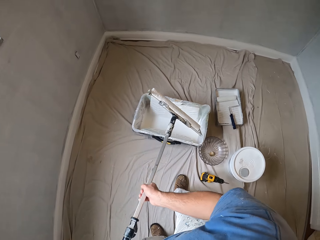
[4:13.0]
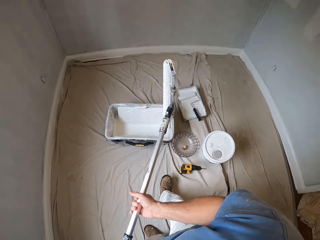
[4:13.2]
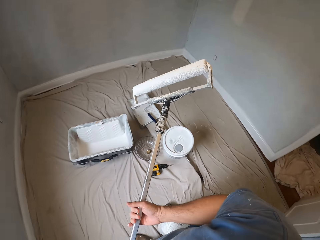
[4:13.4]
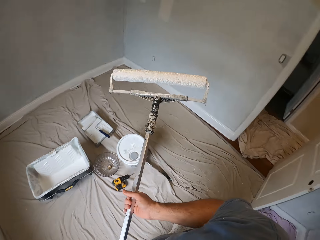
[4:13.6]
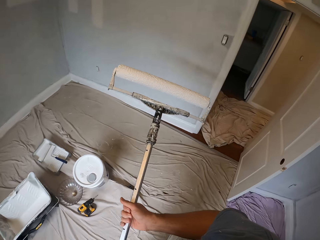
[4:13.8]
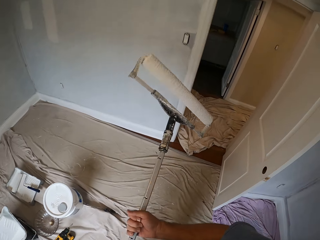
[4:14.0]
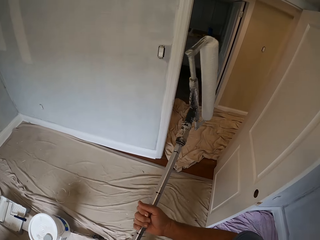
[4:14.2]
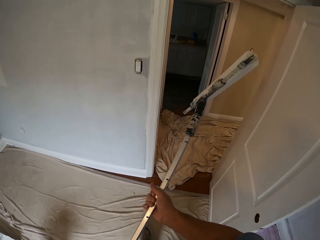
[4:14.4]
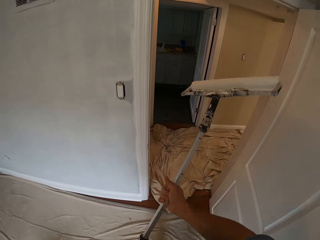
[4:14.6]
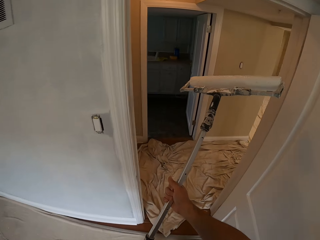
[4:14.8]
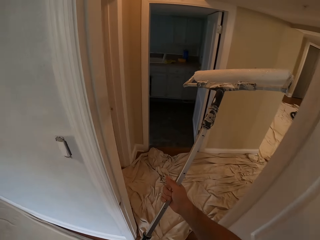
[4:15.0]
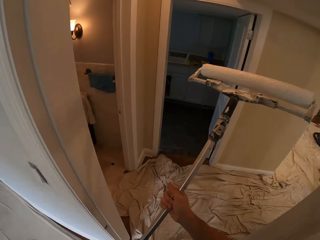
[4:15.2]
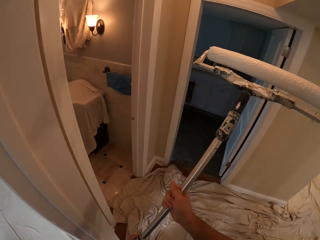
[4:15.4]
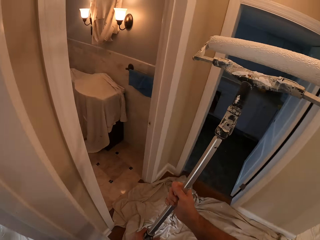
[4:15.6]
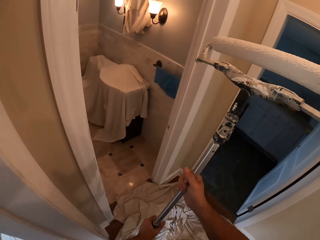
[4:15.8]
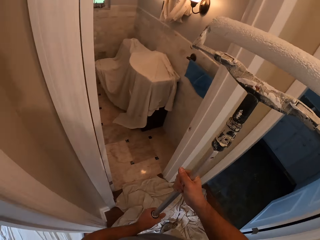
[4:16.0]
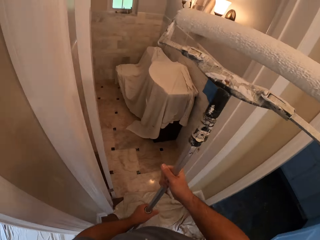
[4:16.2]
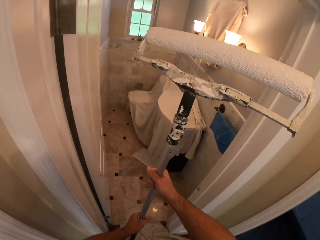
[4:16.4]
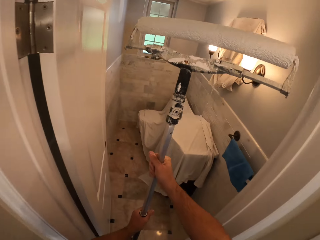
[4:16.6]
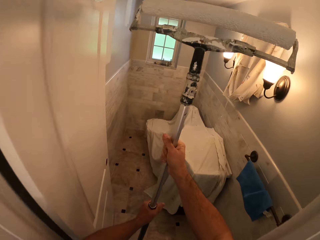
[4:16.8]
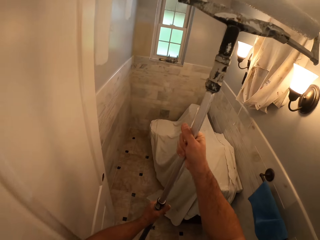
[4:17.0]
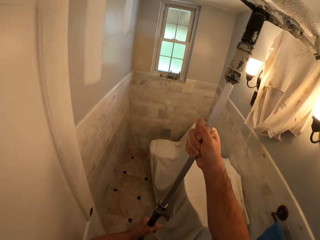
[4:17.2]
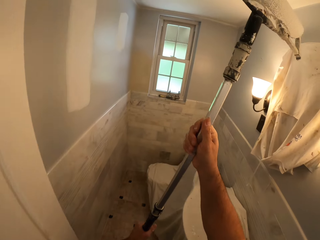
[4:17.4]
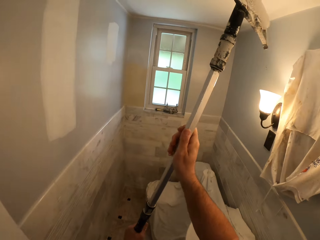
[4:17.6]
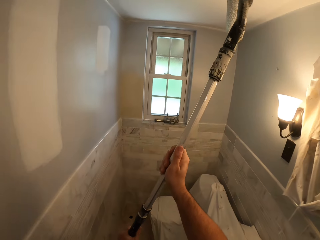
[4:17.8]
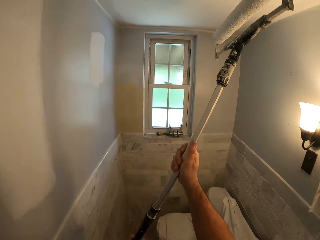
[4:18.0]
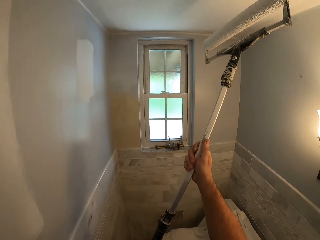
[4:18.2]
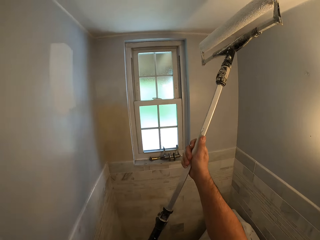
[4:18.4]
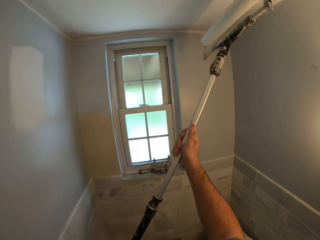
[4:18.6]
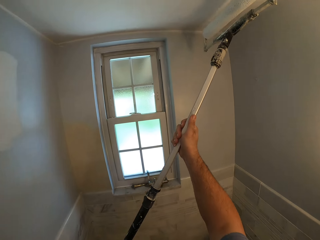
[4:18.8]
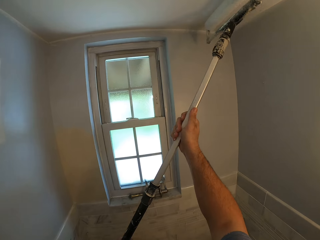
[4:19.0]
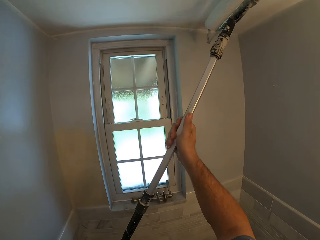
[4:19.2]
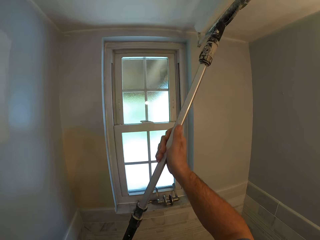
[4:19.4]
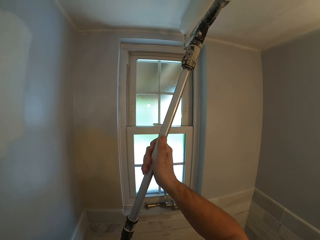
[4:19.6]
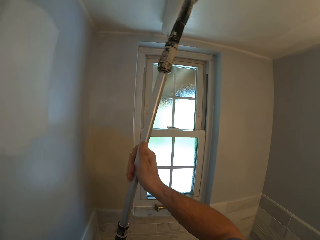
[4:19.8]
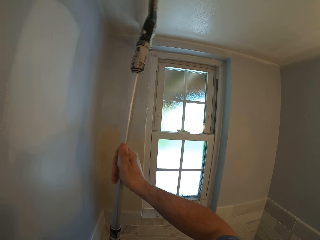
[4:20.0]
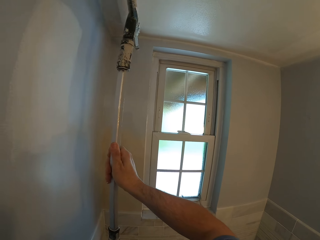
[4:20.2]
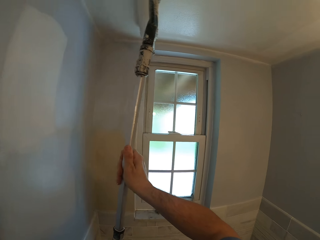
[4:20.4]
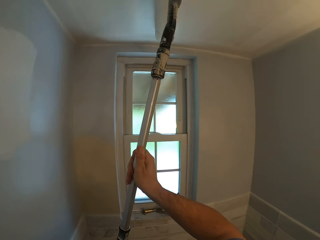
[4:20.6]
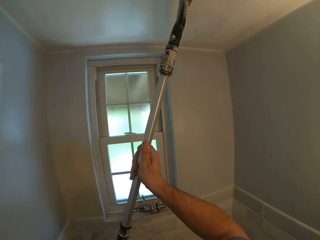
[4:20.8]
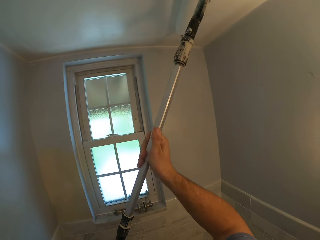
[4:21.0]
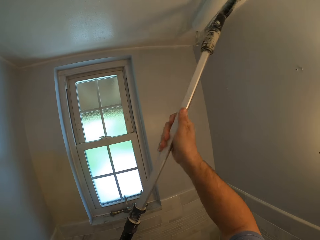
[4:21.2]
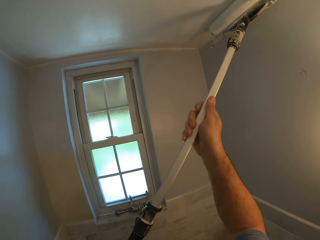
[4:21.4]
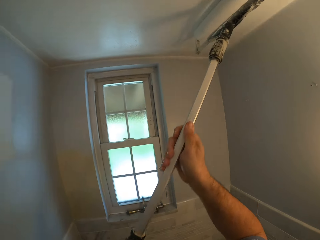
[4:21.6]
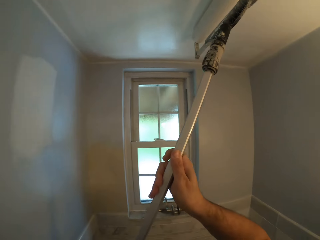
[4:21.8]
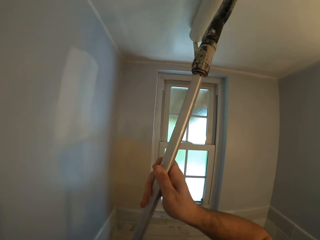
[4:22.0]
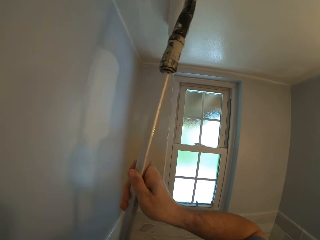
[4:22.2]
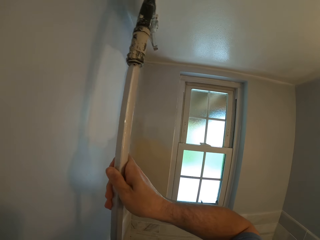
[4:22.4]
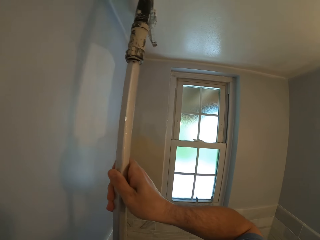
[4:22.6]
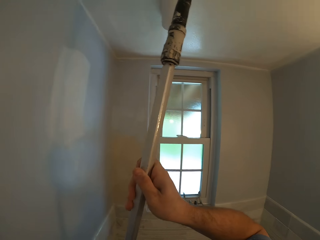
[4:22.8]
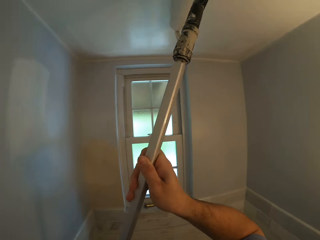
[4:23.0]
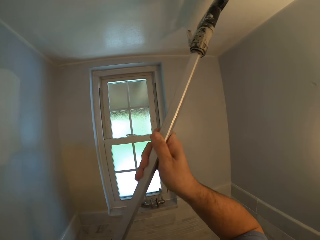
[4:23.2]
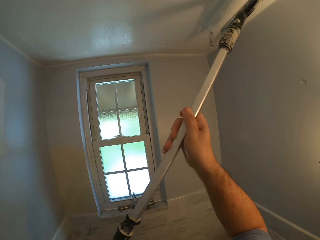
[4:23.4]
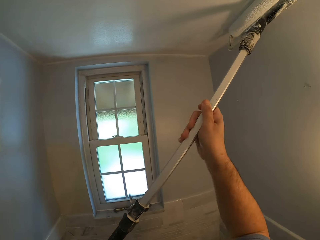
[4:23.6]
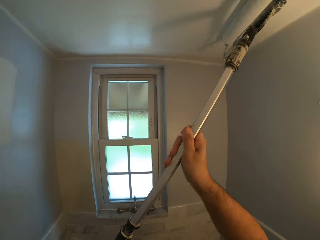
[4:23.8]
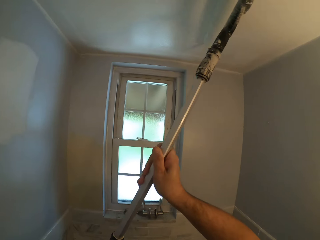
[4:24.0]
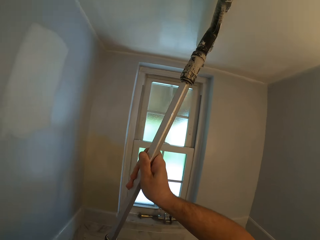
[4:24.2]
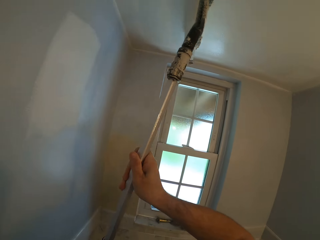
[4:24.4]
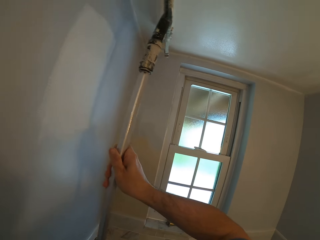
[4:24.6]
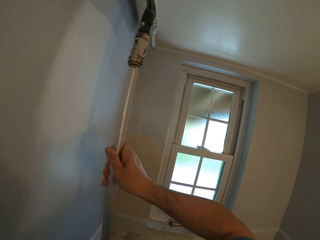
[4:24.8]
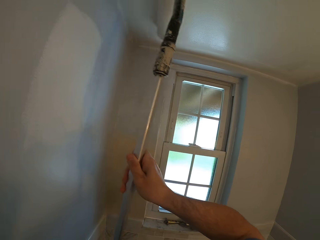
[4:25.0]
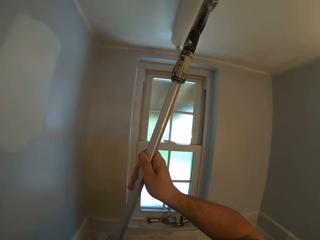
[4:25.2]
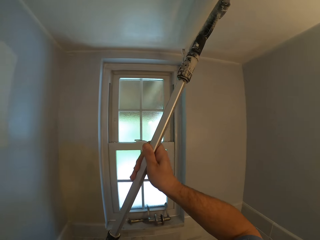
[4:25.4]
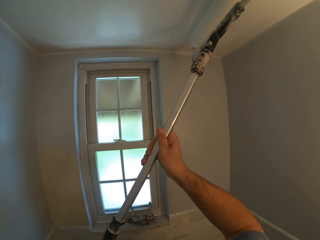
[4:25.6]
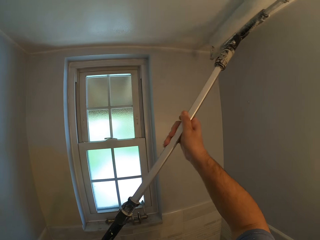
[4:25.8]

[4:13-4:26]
The camera wearer walks into the bathroom with the paint roller. They paint the ceiling or wall with the paint roller.

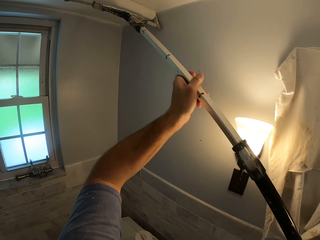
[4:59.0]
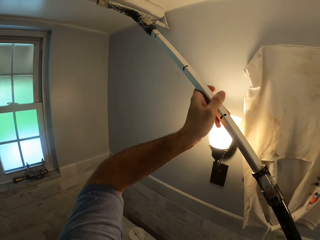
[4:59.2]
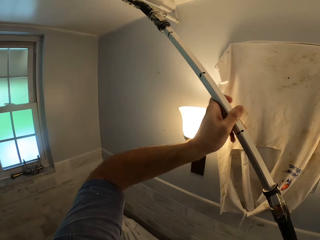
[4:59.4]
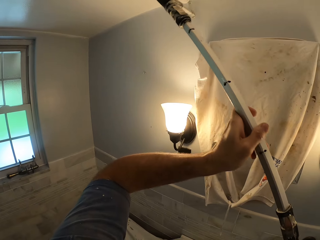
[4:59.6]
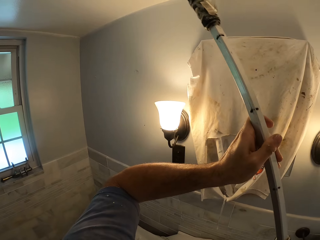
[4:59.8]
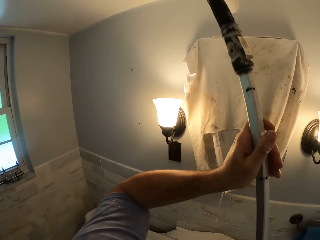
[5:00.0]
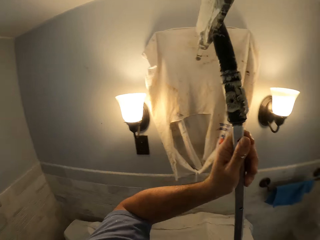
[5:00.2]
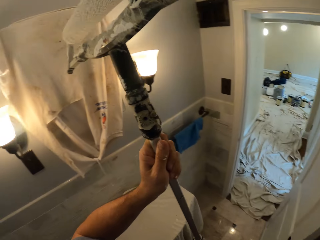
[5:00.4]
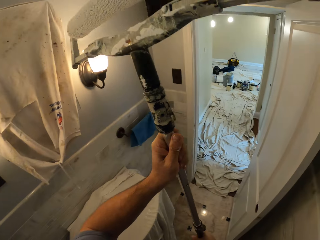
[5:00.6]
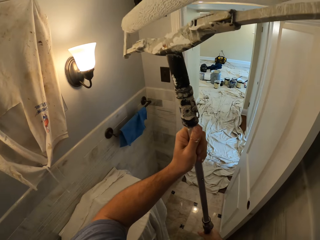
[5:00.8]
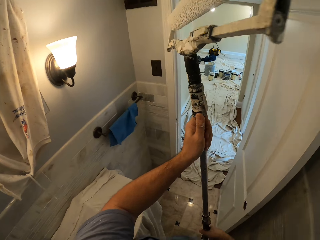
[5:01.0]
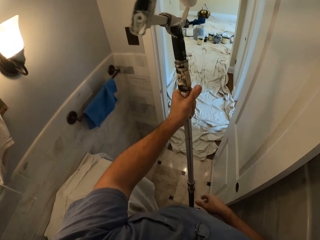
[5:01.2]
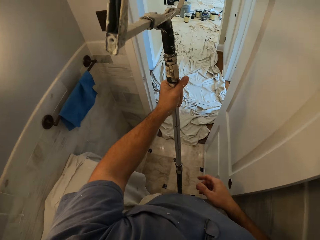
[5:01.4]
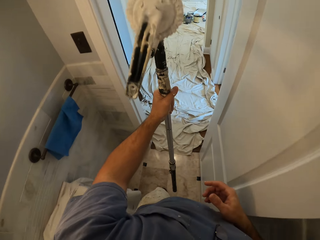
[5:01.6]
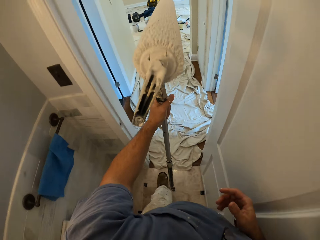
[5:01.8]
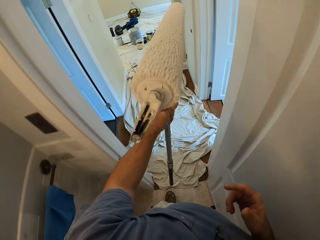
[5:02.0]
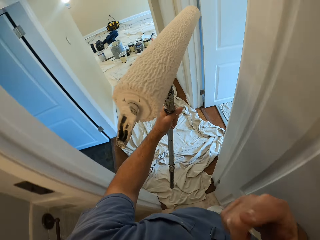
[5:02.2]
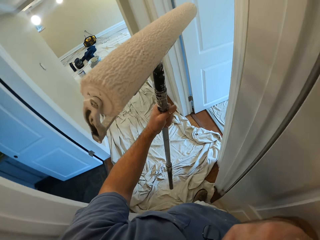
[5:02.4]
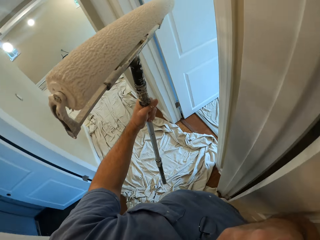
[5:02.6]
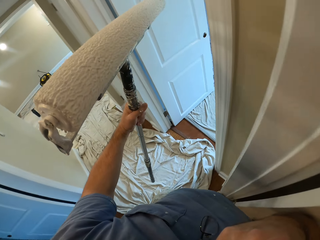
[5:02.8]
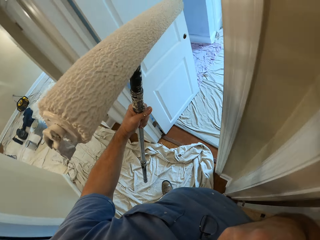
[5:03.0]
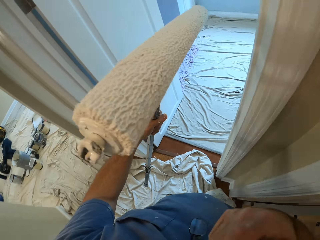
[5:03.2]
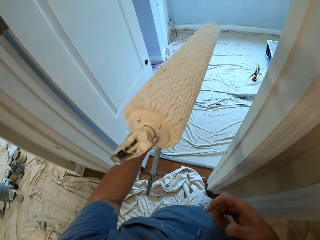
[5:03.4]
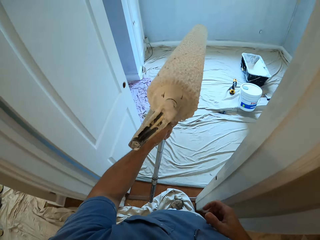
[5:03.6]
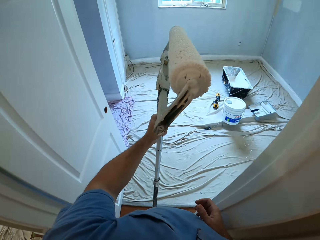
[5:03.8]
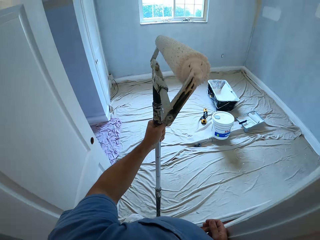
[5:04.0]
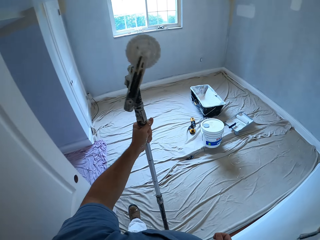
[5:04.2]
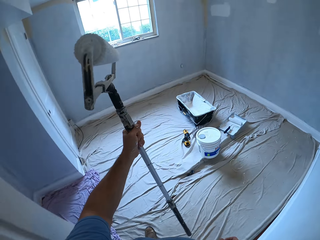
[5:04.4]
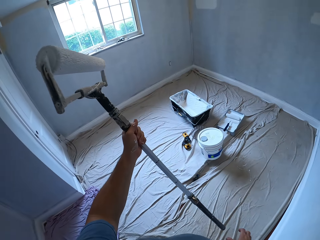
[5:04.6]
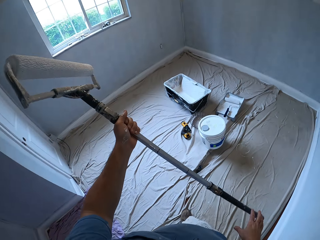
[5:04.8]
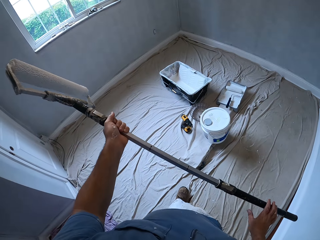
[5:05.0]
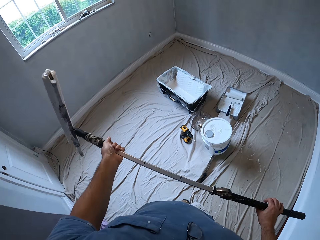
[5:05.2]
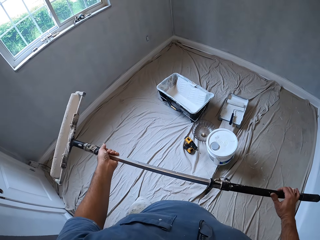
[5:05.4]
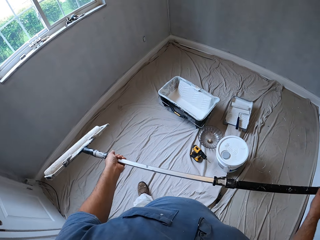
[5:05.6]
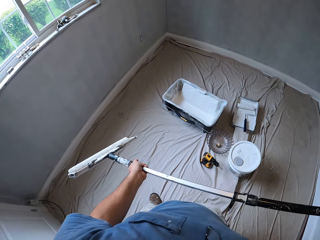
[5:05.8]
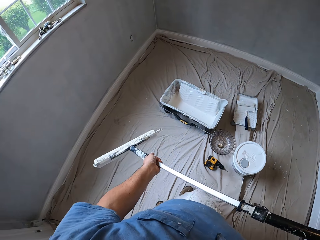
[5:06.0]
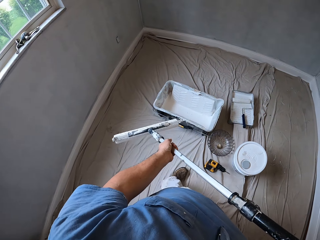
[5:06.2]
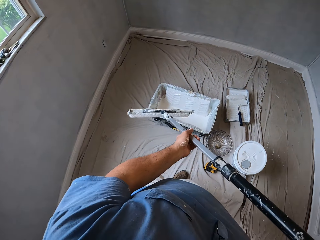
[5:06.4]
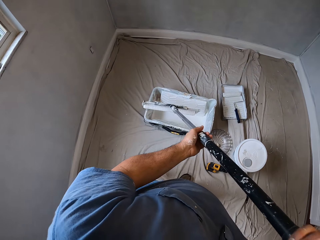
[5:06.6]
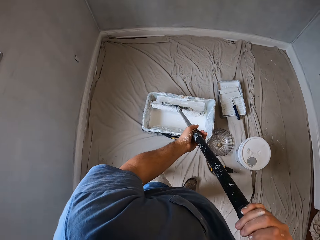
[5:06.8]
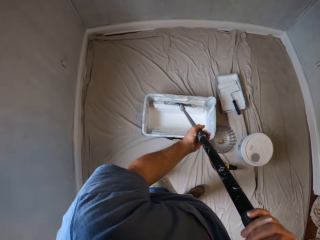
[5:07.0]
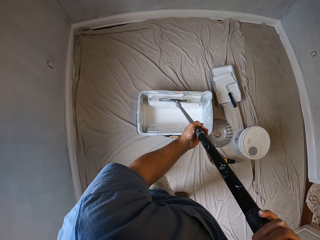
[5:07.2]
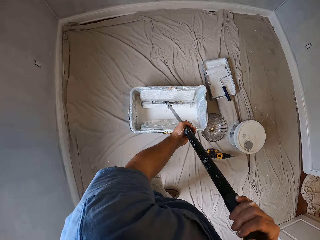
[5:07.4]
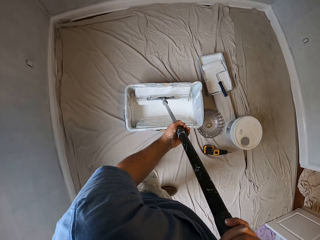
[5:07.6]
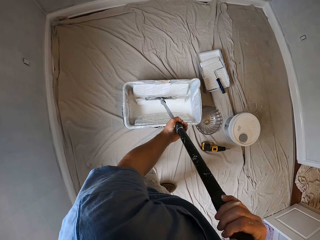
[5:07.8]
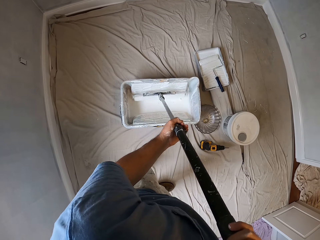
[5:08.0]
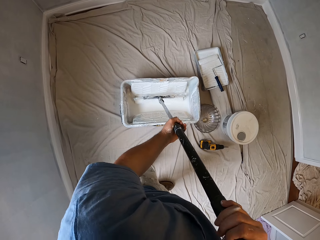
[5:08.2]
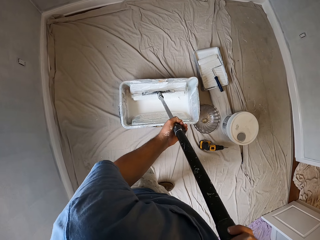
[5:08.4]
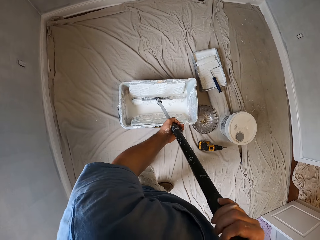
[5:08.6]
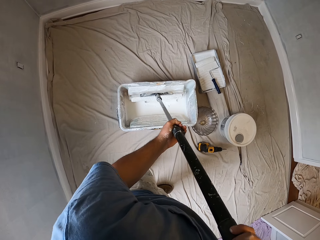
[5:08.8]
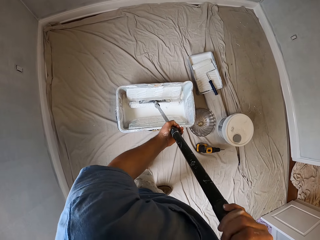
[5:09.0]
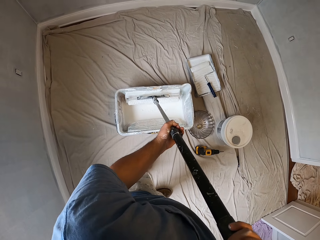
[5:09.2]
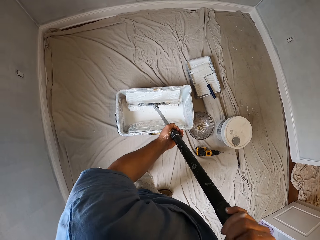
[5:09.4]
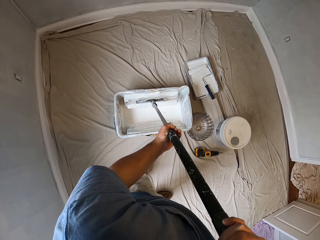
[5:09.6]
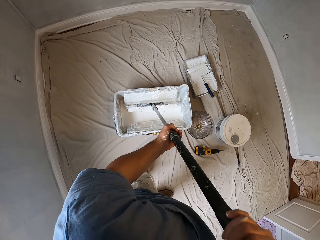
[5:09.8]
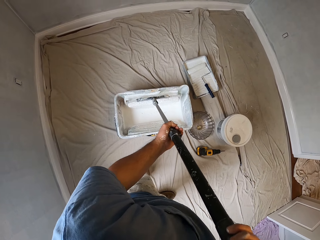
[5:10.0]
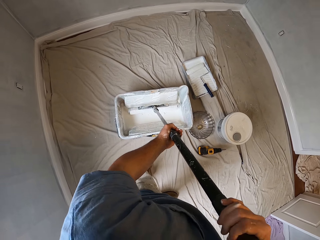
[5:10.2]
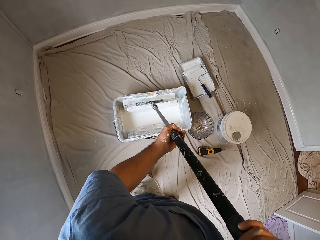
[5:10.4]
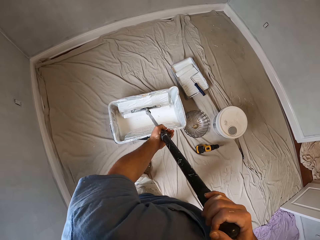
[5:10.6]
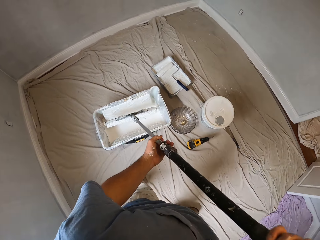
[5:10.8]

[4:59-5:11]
The camera wearer walks into a room. They walk into another room. They rotate the roller paint brush. They dip the paint roller into the paint bucket.
